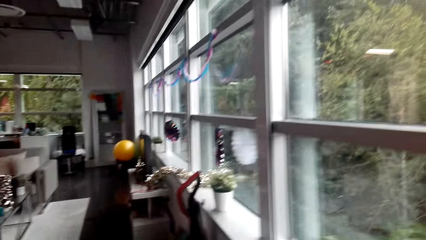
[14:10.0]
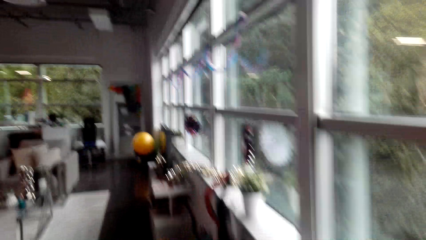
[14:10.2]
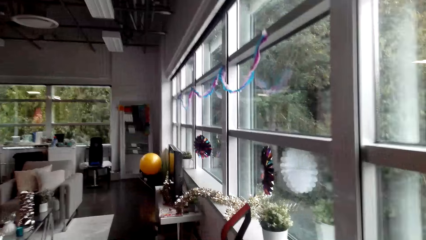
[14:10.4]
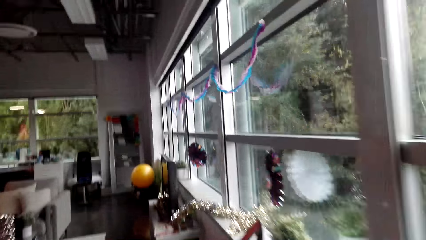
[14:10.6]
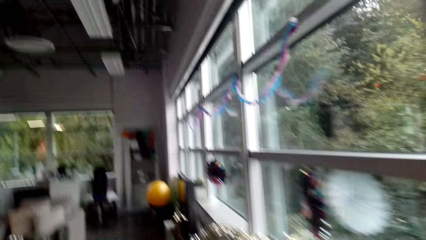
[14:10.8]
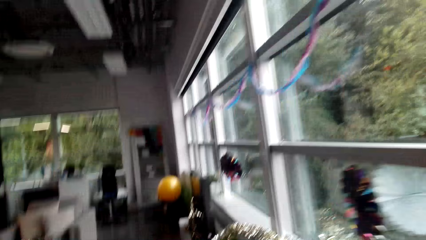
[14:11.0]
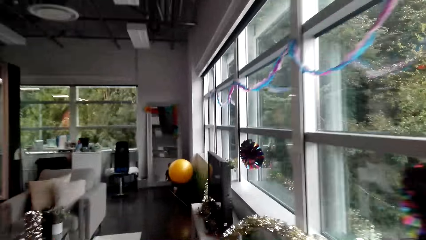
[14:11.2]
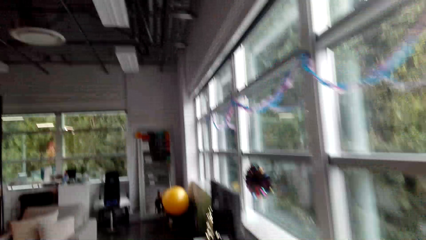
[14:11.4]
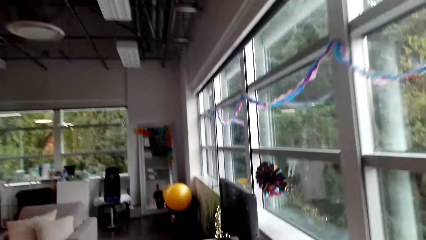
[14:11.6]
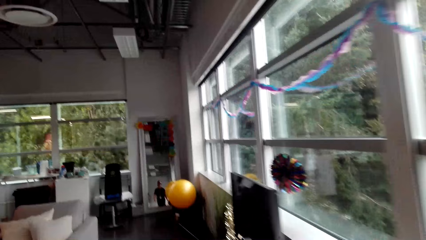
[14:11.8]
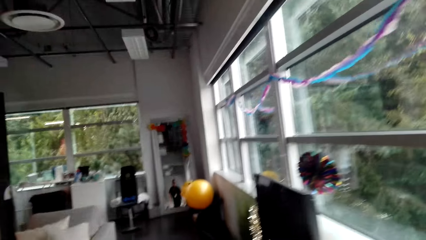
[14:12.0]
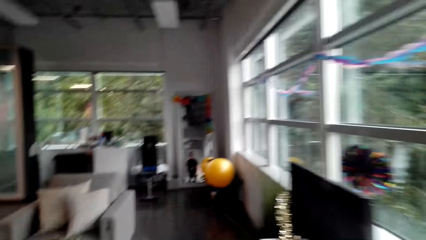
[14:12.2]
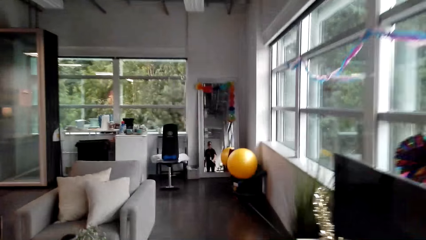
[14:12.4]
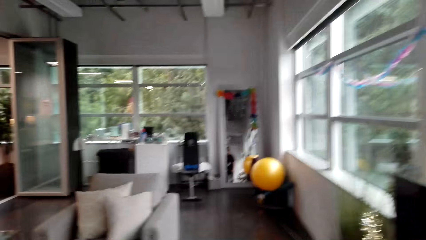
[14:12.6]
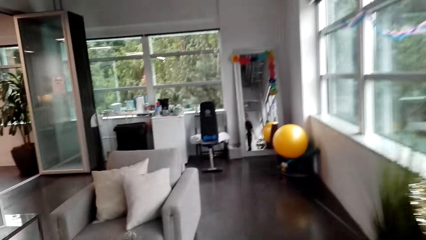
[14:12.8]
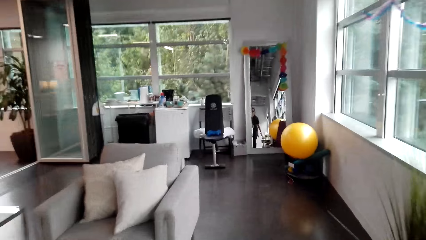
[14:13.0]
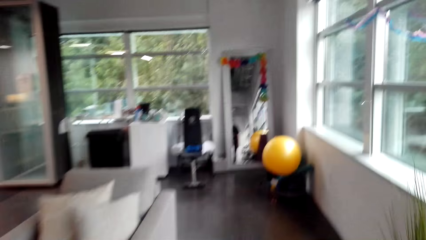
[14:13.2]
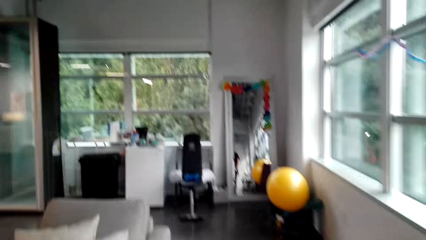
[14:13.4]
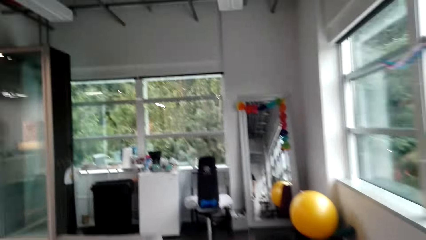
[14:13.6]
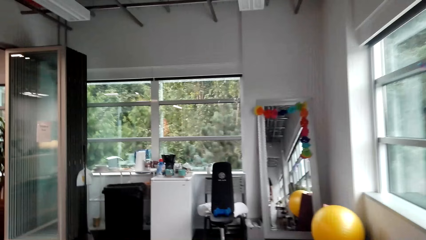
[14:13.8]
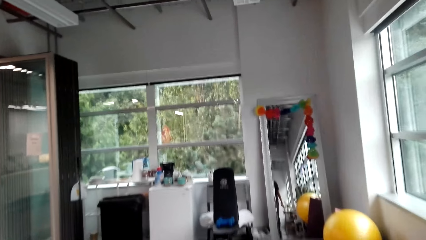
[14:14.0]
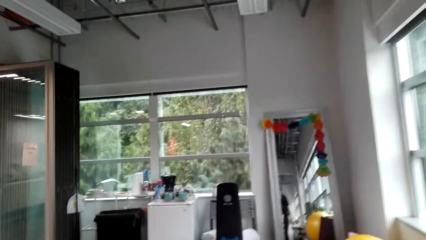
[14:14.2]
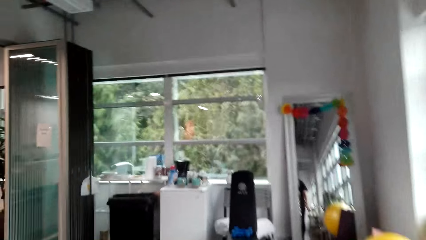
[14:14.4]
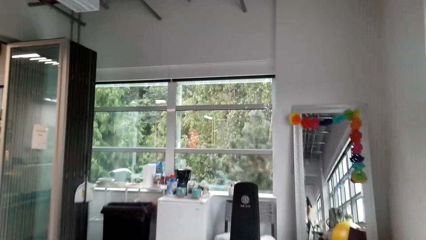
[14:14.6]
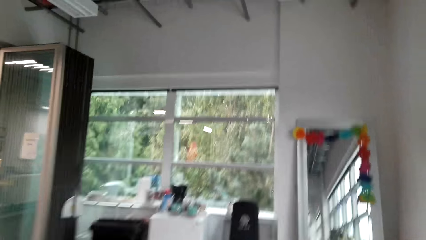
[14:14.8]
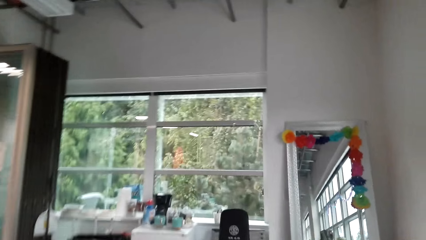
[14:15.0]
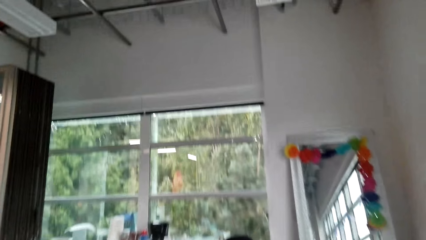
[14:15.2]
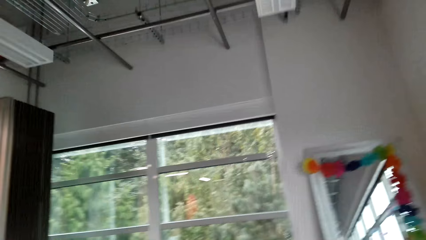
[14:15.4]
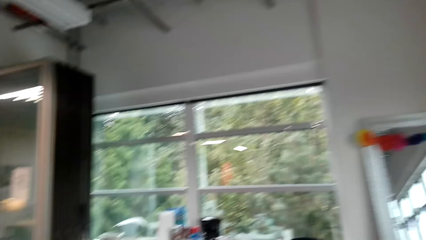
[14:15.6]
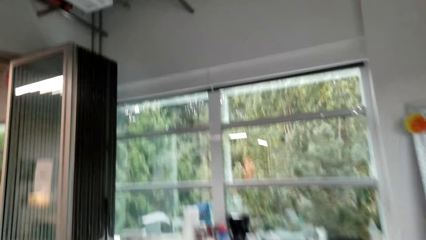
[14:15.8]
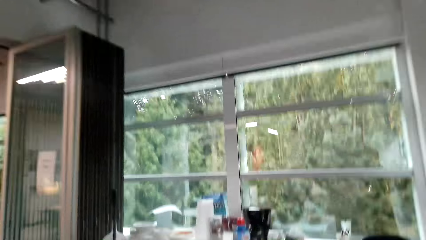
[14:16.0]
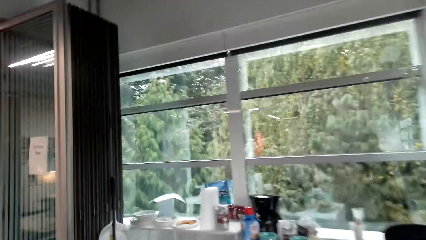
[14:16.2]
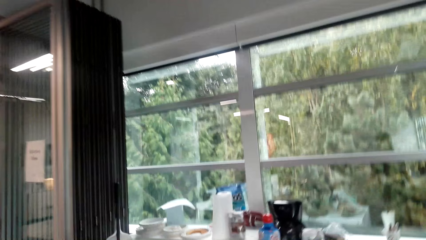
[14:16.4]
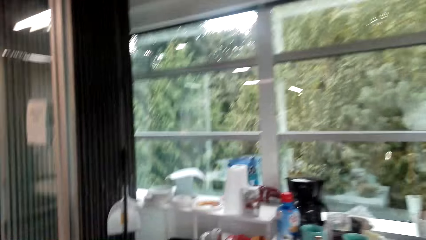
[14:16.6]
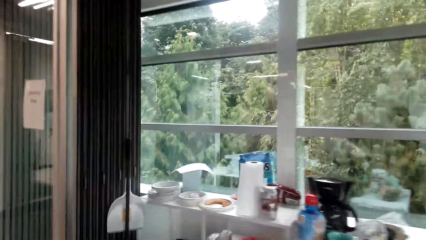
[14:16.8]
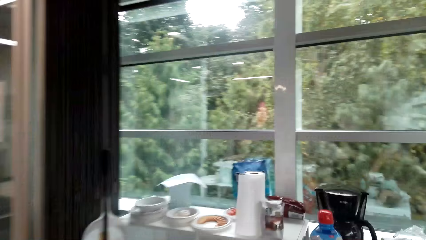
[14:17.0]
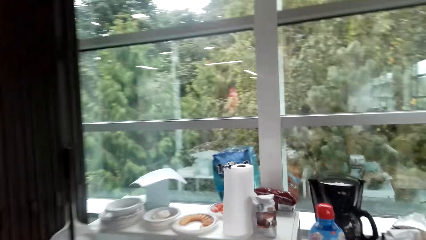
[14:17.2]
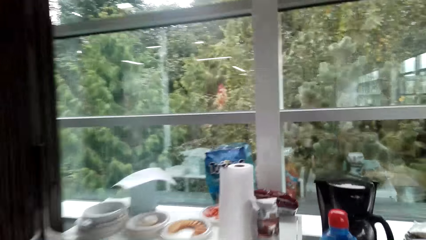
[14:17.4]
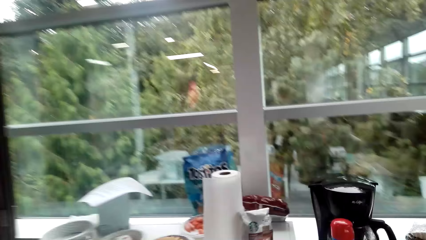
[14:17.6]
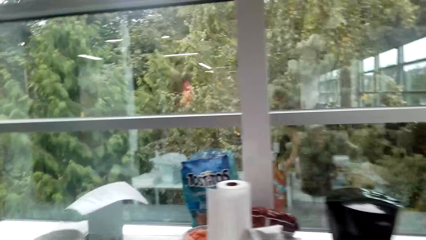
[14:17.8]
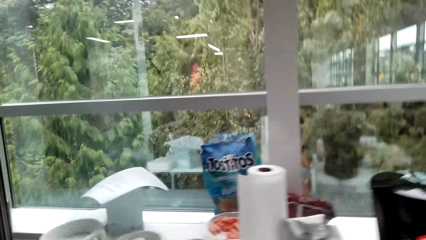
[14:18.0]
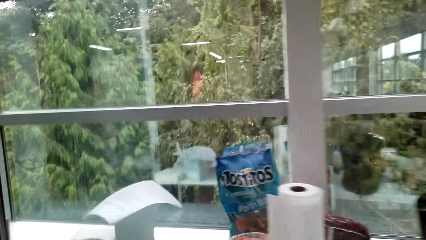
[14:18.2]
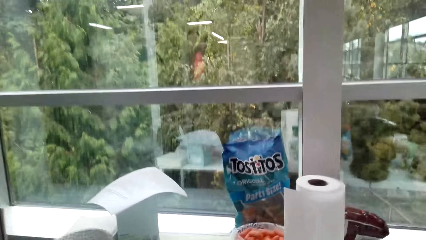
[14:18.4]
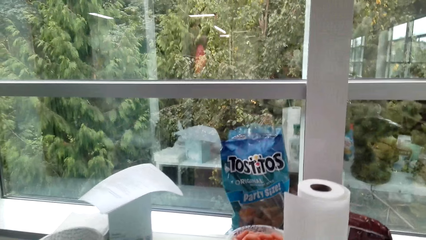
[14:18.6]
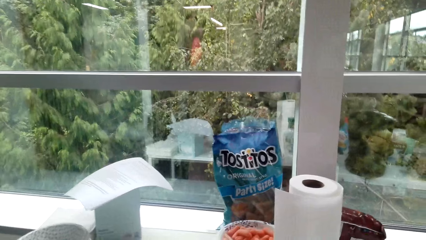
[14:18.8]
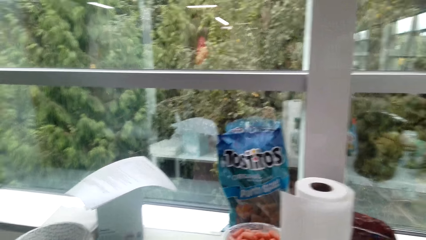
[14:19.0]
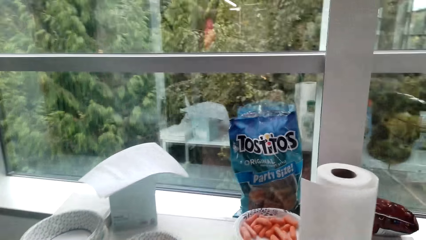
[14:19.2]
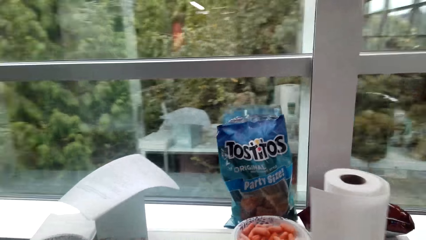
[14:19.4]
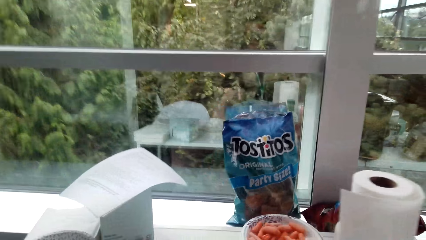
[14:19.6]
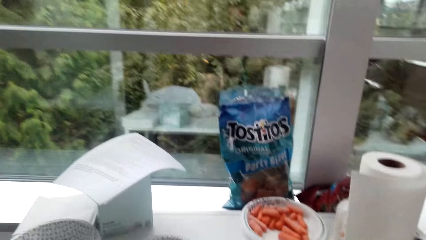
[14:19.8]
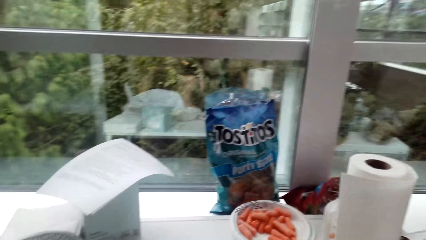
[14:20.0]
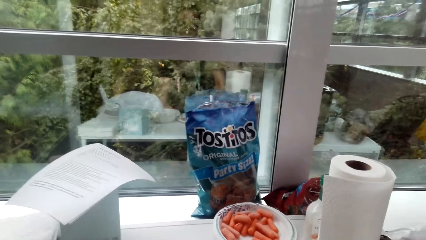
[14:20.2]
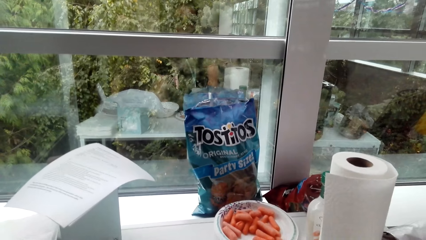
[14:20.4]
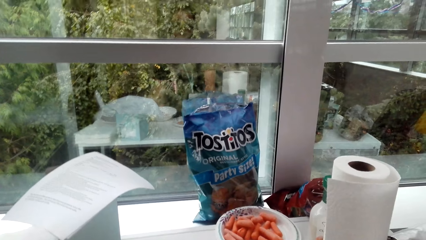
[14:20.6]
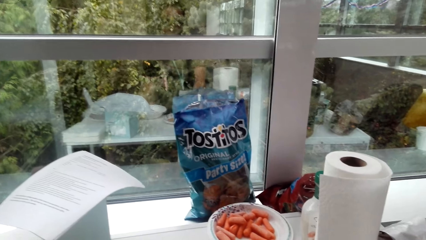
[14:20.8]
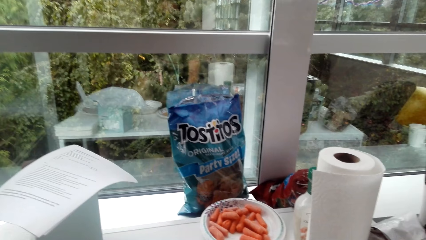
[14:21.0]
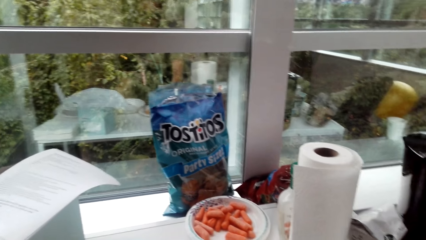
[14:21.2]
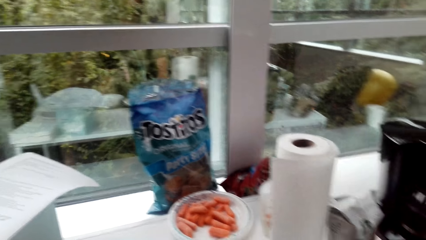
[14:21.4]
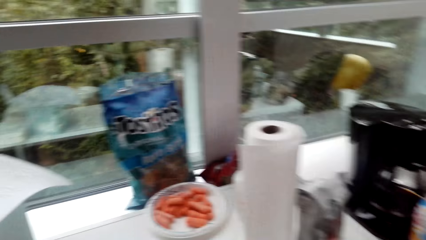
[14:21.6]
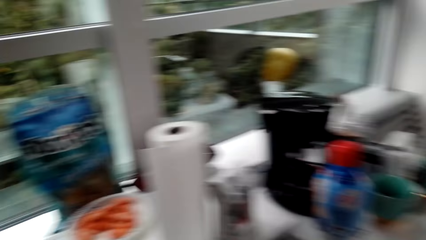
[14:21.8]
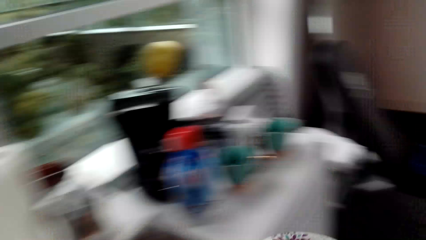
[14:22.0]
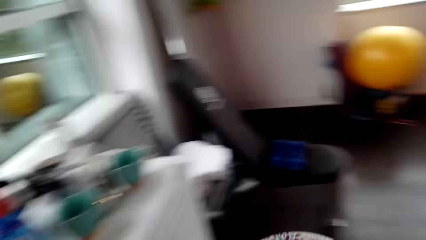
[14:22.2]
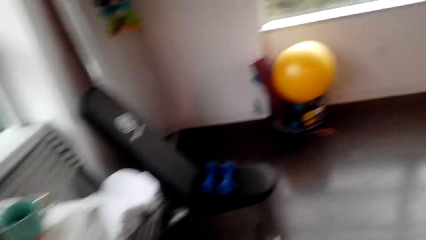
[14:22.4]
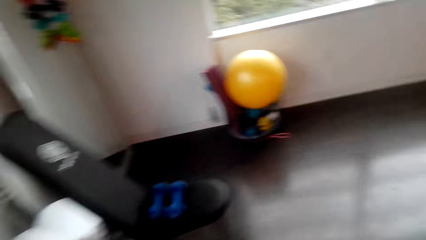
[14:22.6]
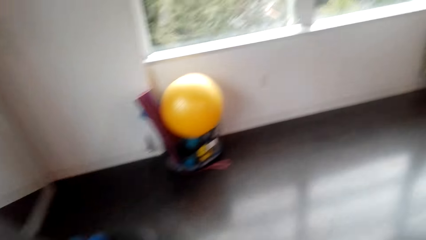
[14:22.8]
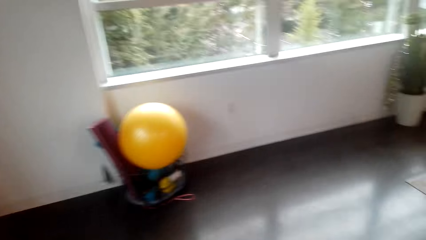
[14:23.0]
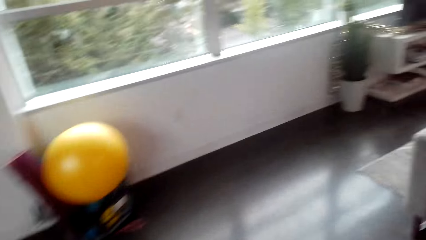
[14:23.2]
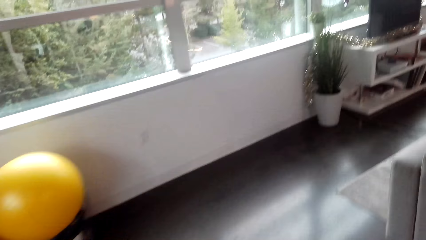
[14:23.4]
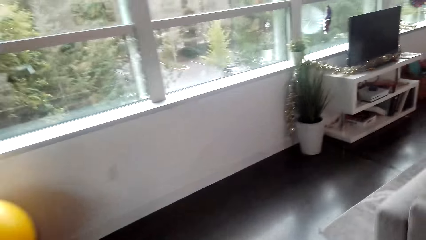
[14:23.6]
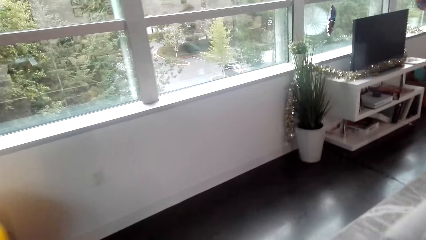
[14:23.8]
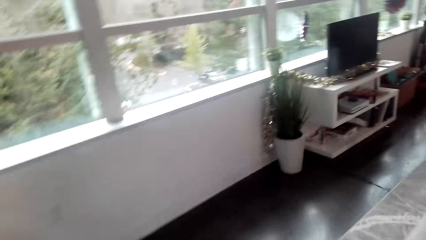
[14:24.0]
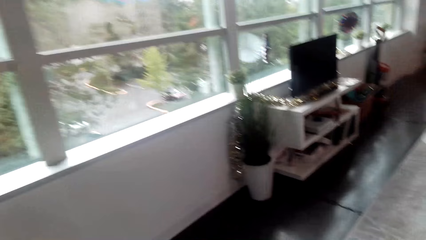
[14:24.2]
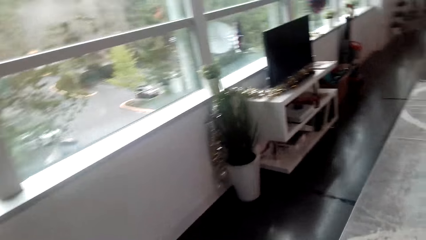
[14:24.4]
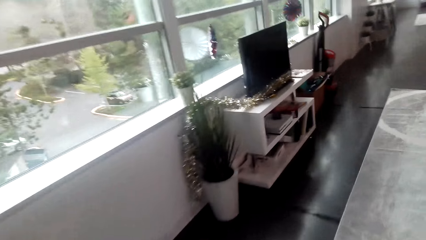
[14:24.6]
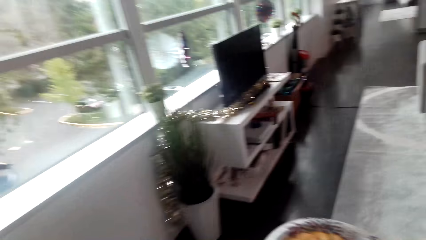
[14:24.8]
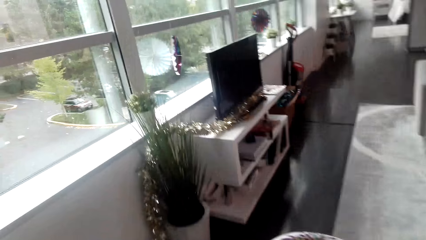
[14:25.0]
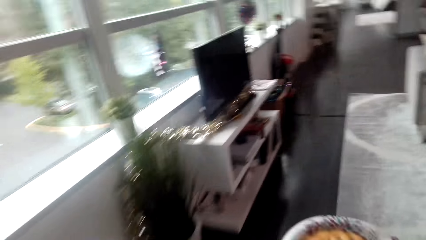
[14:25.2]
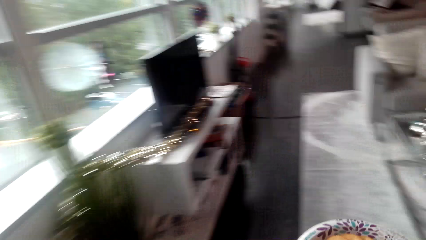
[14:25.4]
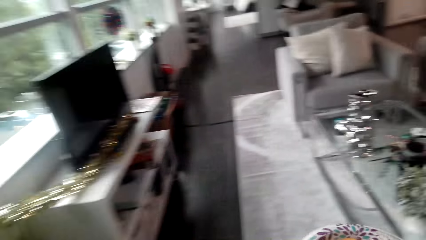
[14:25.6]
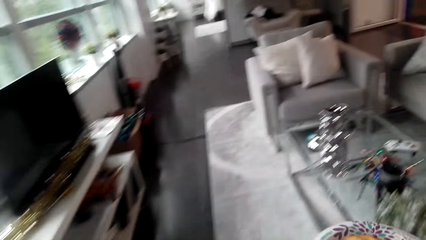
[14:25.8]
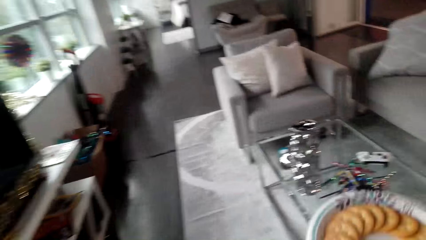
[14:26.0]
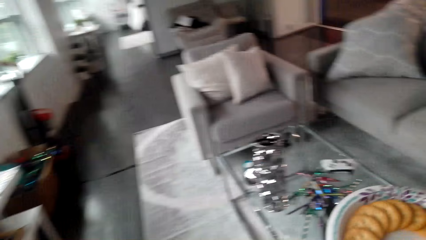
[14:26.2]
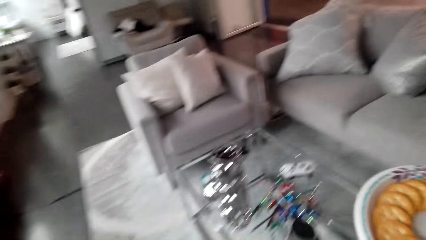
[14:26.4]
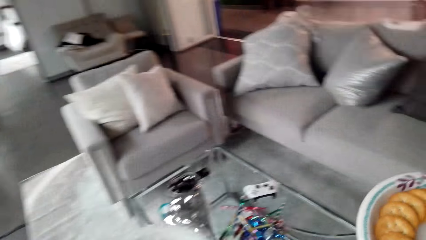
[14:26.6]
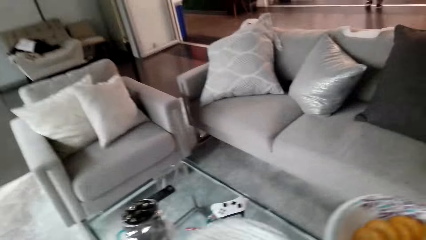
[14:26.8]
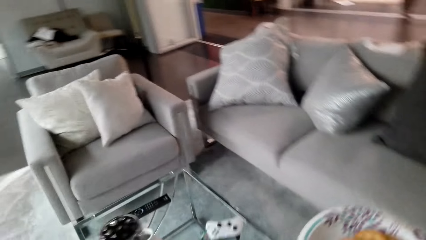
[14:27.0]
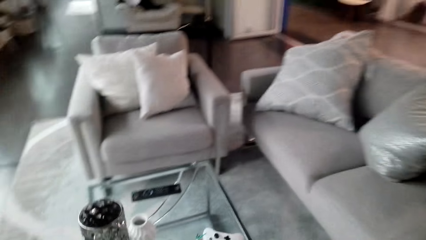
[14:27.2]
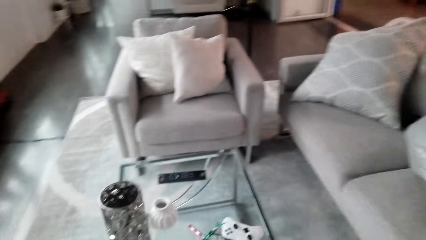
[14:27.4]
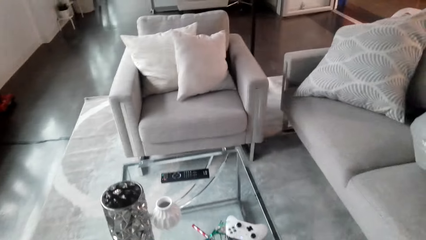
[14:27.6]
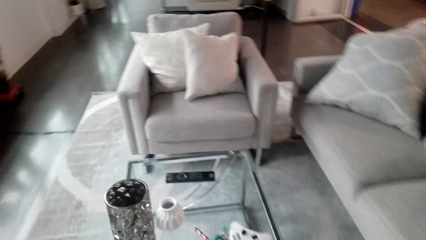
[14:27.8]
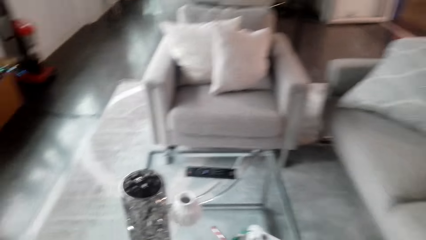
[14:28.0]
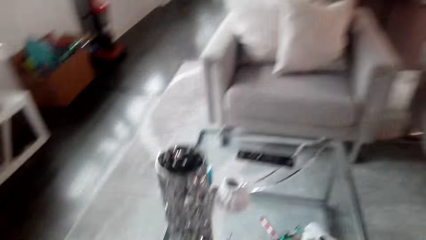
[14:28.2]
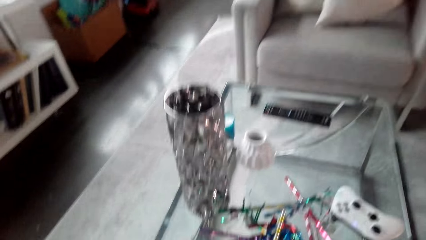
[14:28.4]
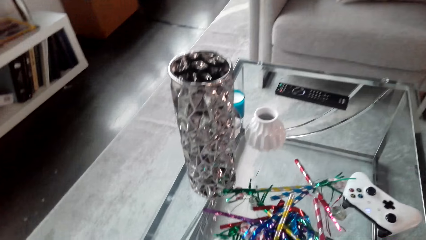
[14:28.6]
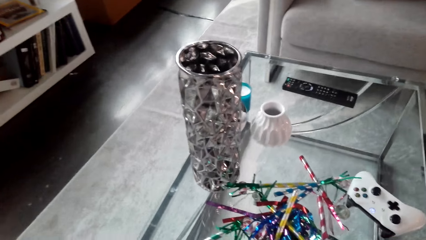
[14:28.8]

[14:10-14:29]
The camera wearer walks towards the kitchen. They carry a plate of cookies.
